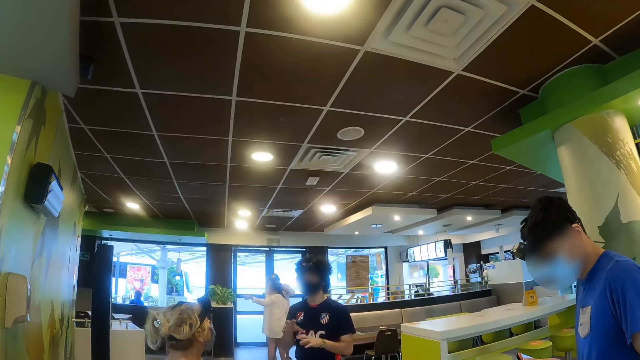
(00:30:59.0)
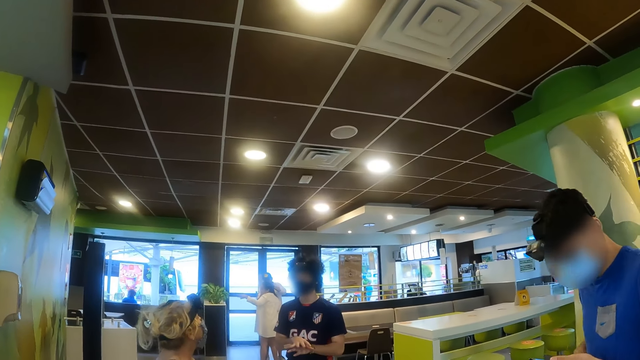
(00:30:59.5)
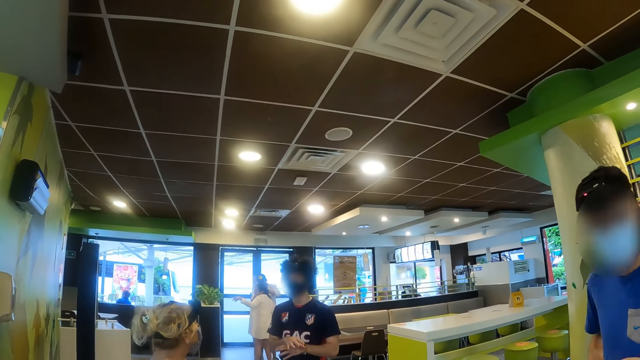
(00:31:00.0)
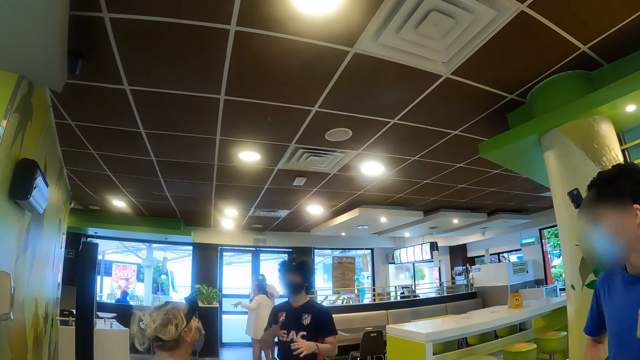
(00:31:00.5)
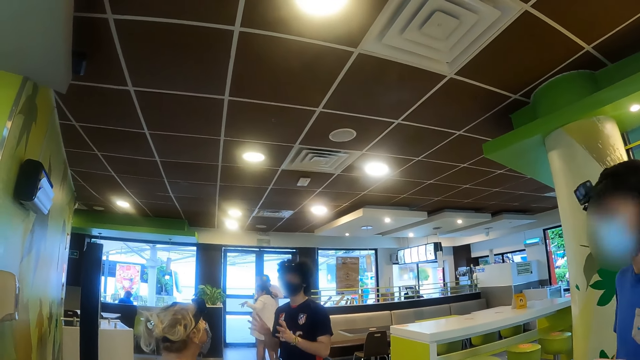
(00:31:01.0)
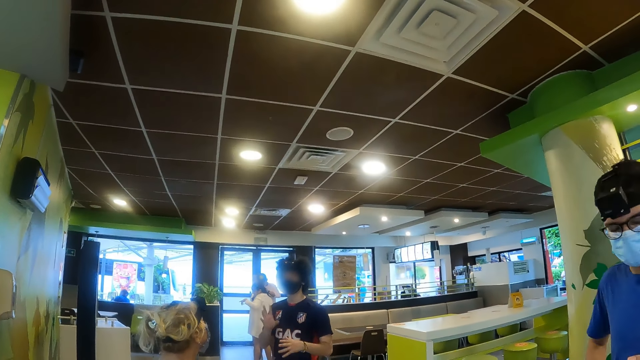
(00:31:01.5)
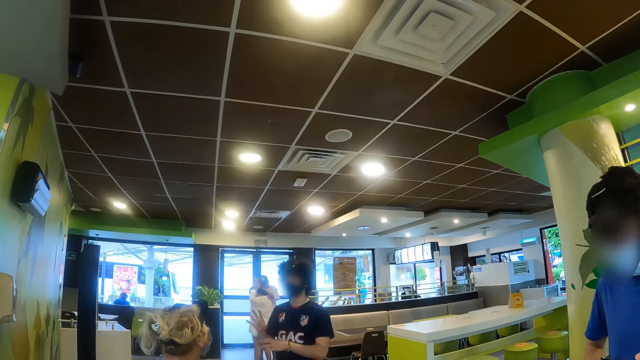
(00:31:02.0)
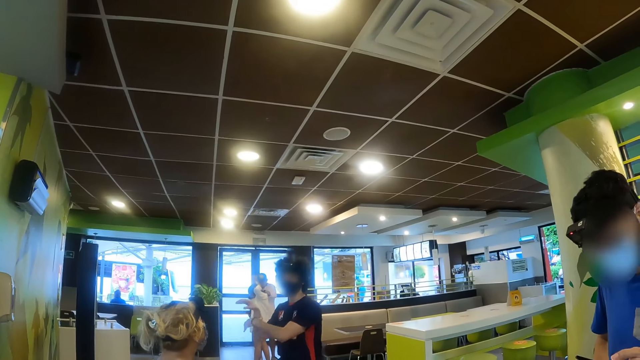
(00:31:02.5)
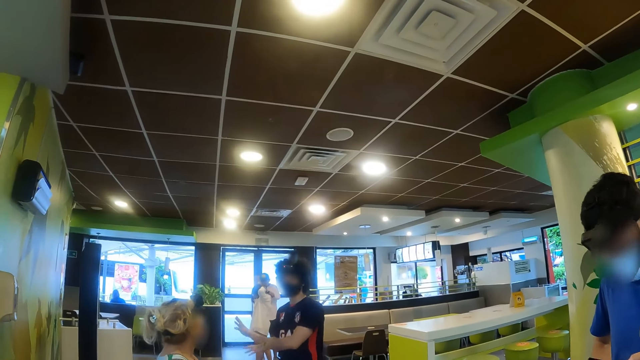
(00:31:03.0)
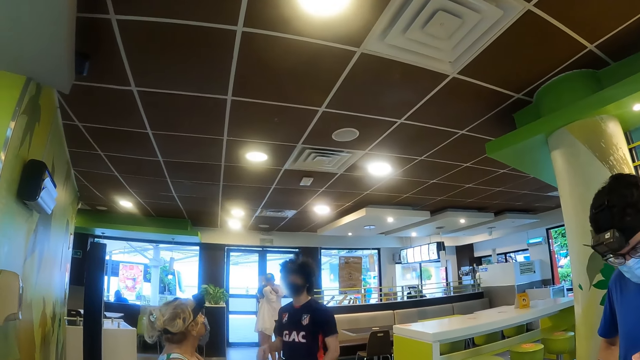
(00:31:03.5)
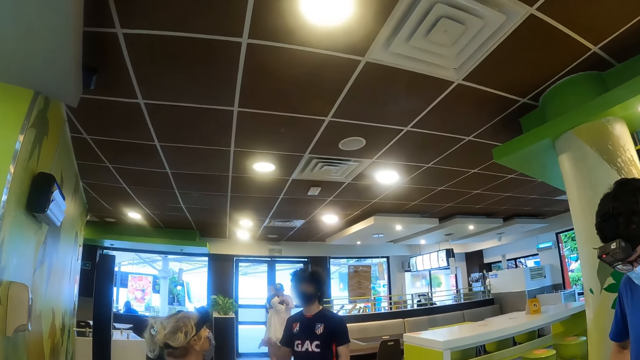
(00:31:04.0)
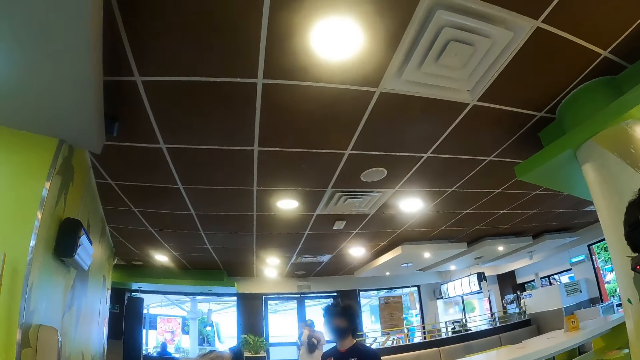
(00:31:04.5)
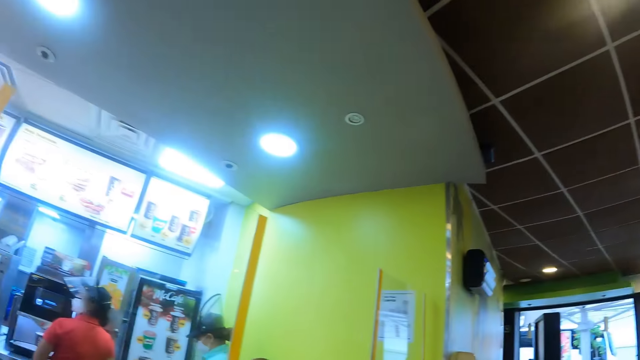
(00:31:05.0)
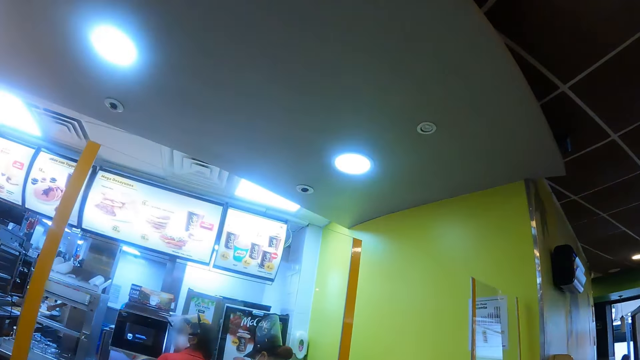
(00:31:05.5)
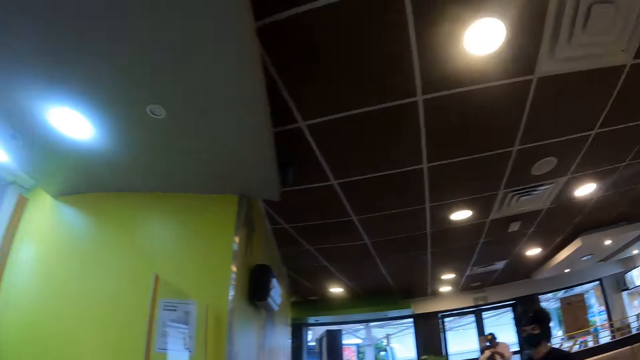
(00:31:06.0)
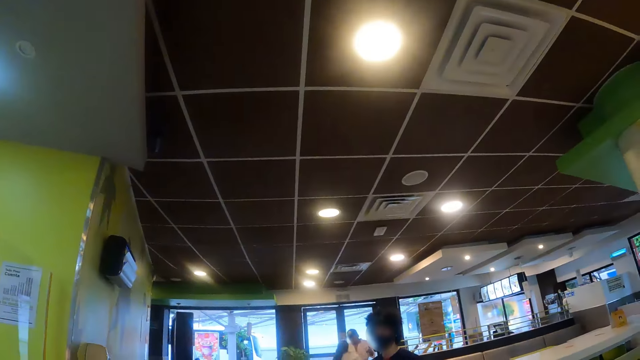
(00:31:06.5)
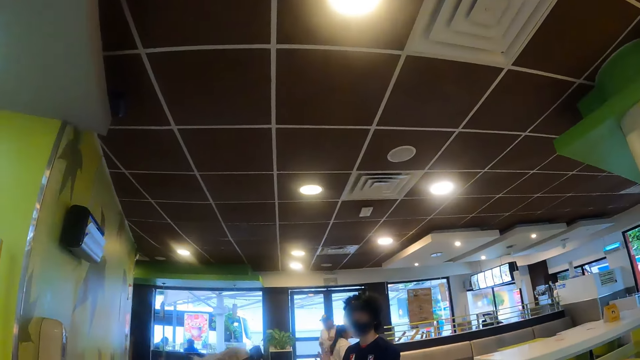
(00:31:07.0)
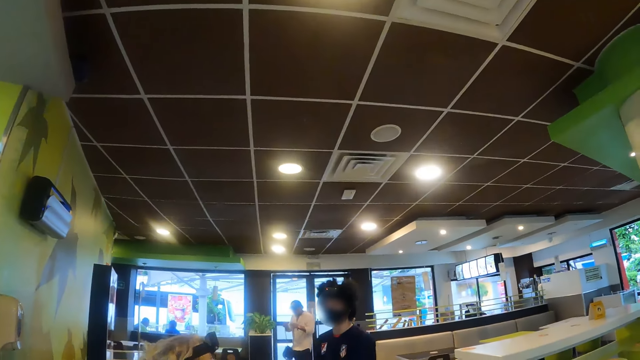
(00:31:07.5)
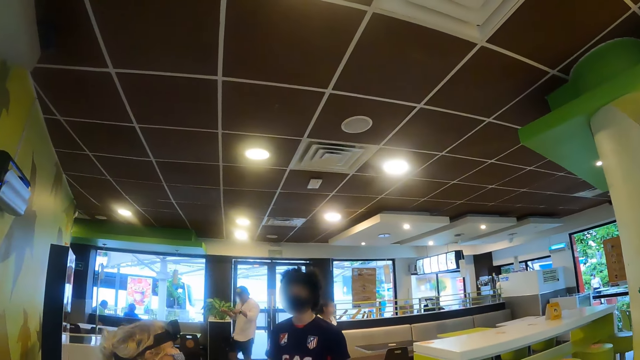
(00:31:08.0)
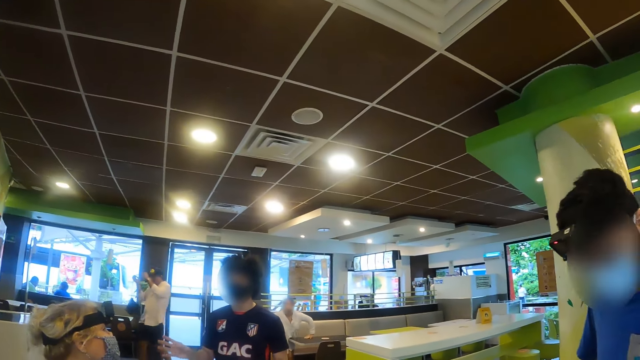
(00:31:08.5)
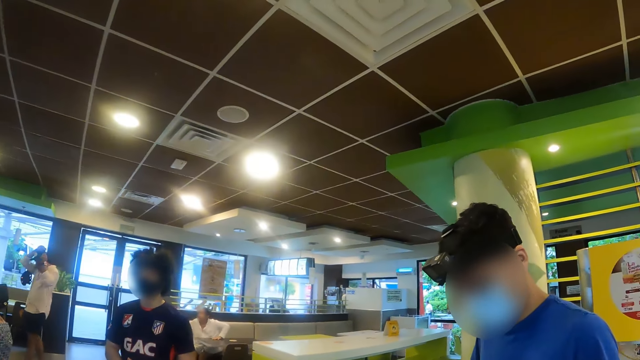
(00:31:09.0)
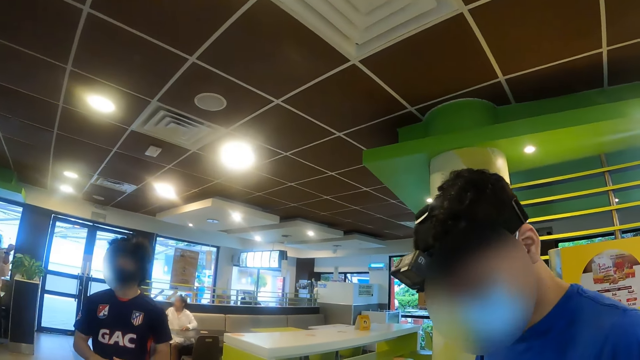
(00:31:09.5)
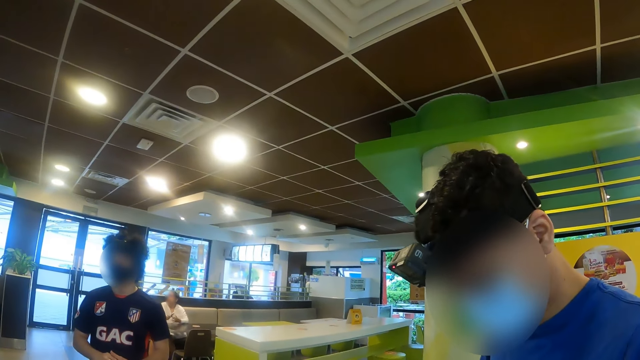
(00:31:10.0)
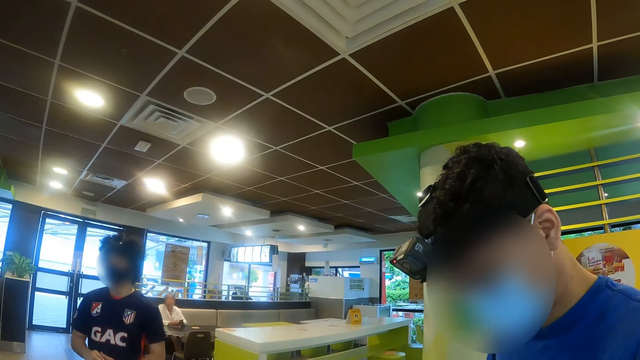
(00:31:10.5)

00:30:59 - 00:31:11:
The camera wearer looks around the store. They interact with a person. They turn around the store. They walk in the restaurant. They interact with the person.

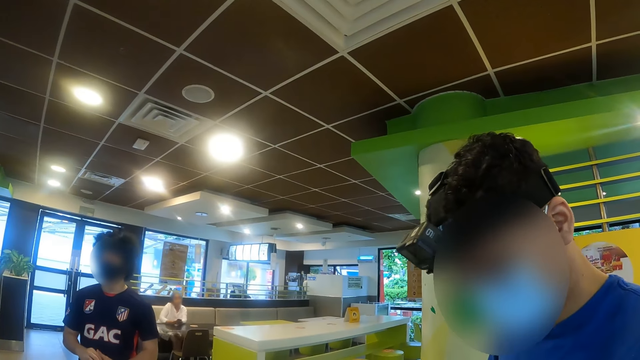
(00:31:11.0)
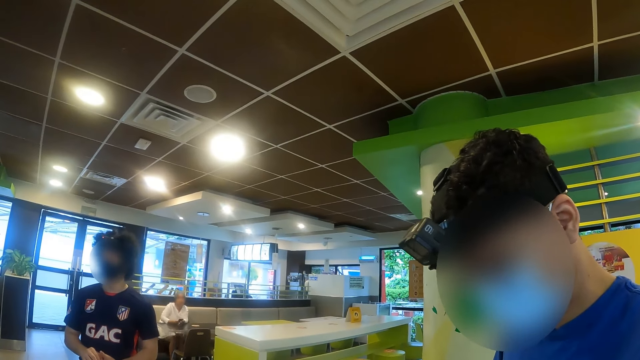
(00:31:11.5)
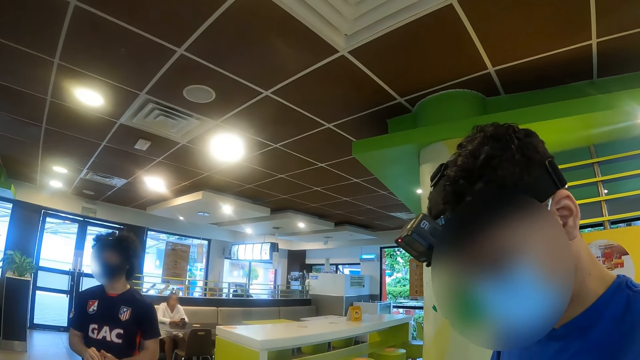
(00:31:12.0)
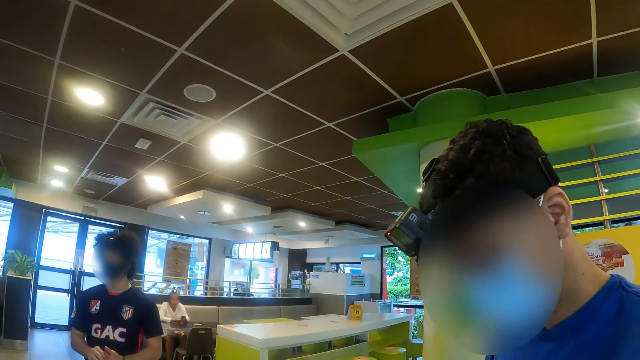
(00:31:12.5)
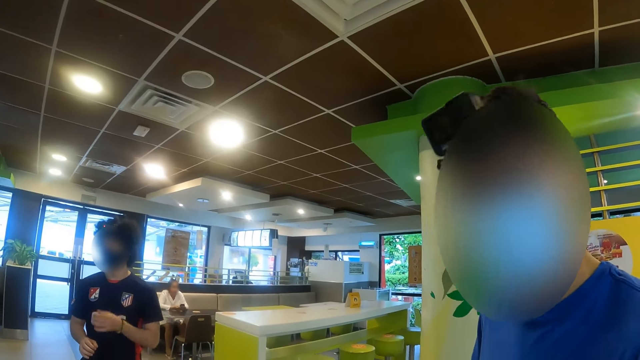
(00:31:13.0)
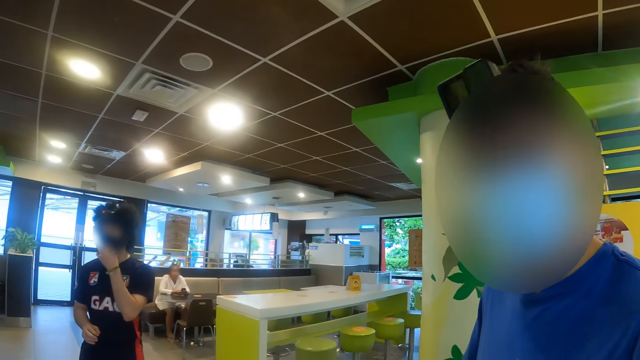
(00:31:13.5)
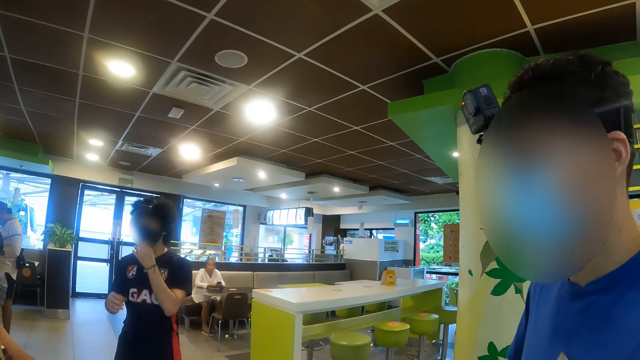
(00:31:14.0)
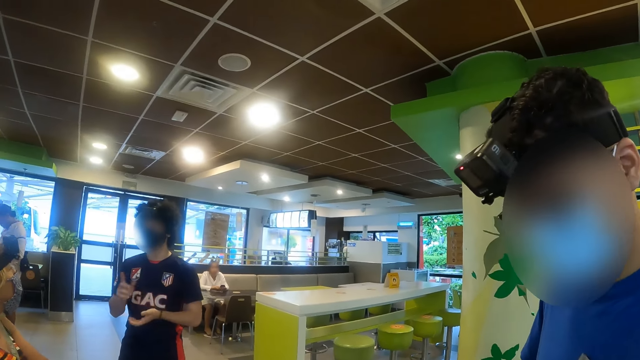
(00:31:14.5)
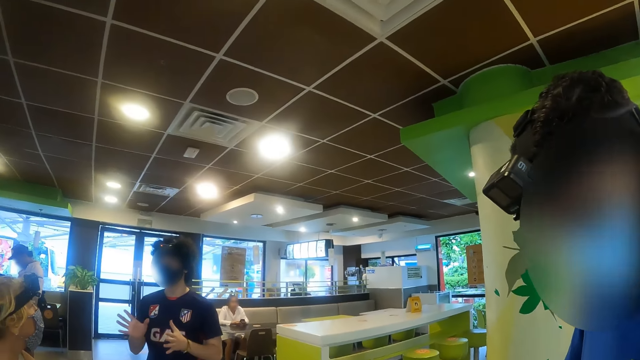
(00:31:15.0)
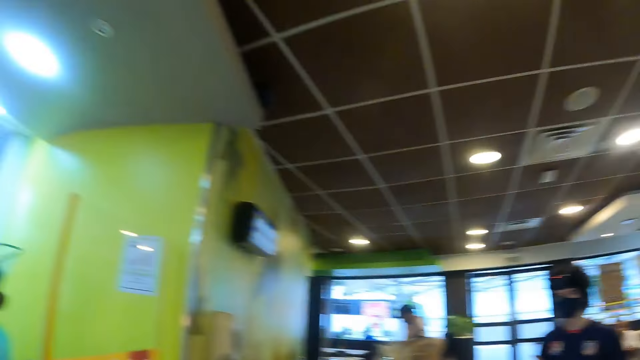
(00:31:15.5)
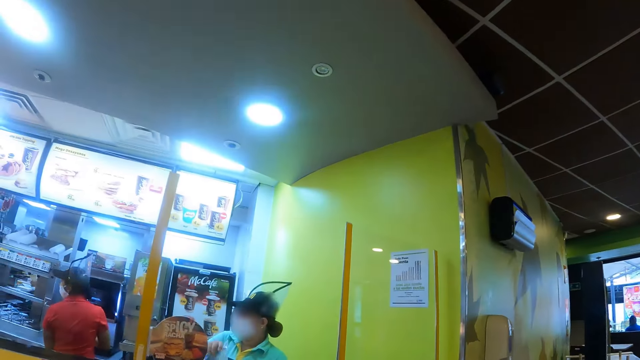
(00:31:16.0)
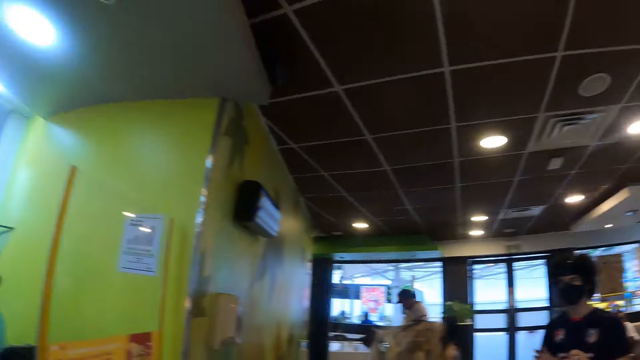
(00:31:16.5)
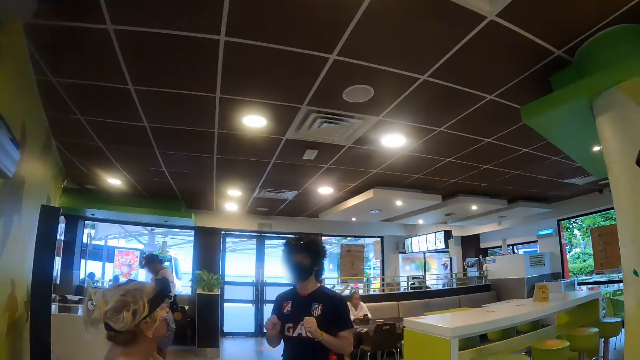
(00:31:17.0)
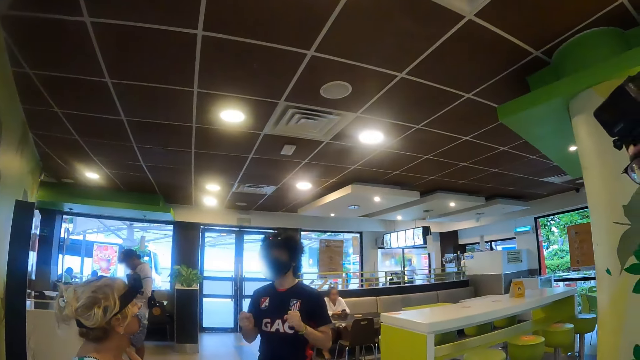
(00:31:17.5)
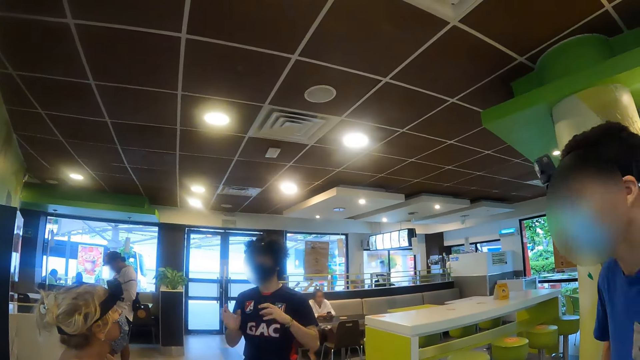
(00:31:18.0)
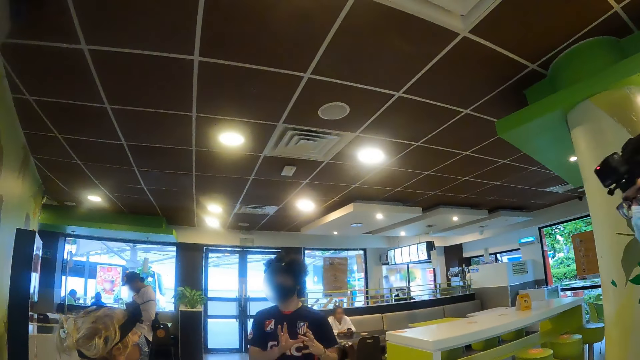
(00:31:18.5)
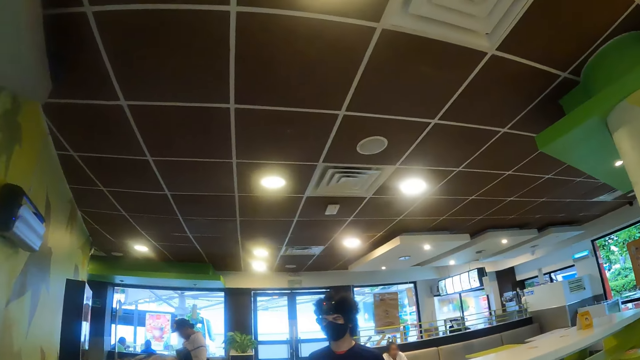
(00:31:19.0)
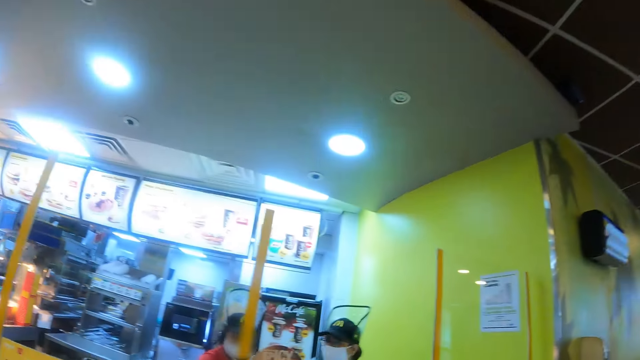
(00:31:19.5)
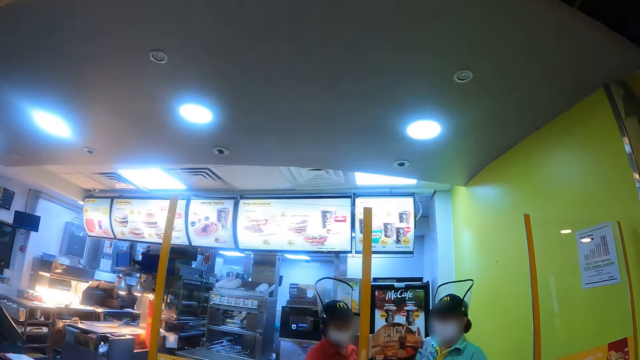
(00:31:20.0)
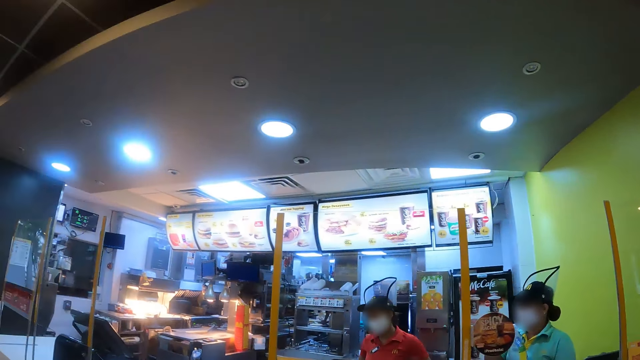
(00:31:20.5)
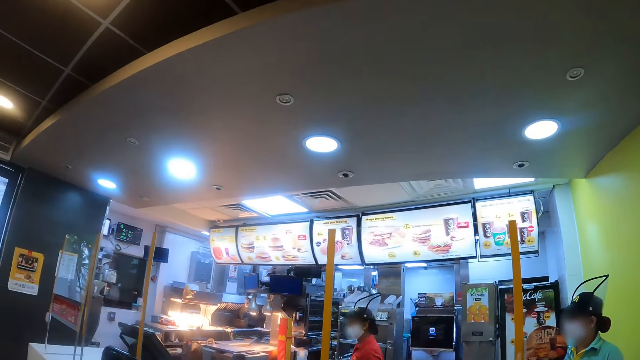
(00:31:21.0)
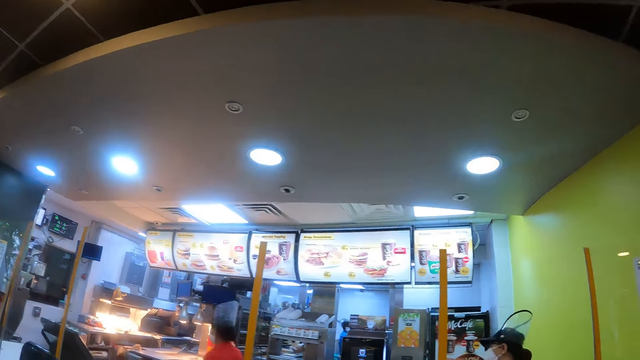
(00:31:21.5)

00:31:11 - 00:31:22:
The camera wearer looks around the store. They interact with a person. They turn around the store. They look around the store. They turn around the store.
